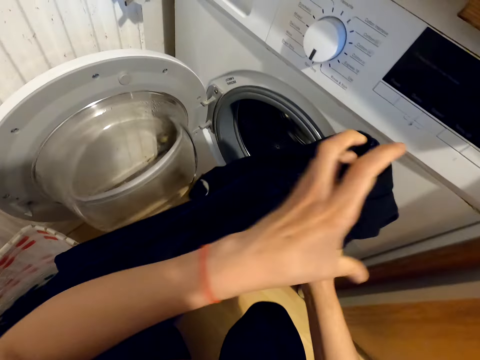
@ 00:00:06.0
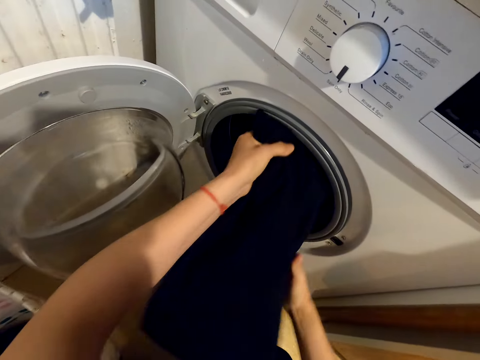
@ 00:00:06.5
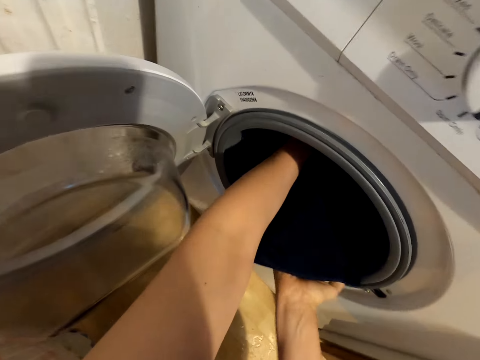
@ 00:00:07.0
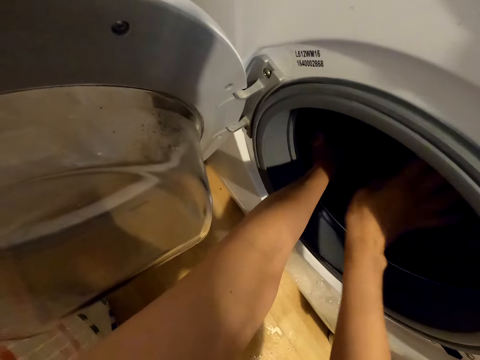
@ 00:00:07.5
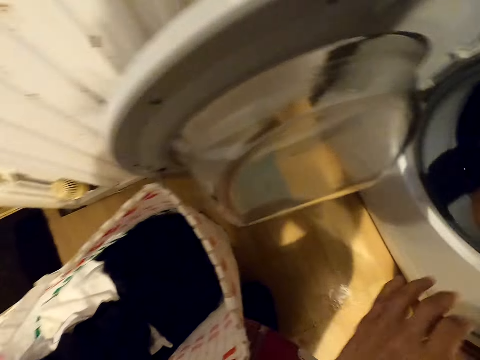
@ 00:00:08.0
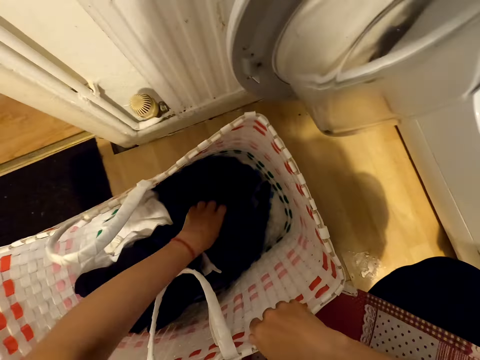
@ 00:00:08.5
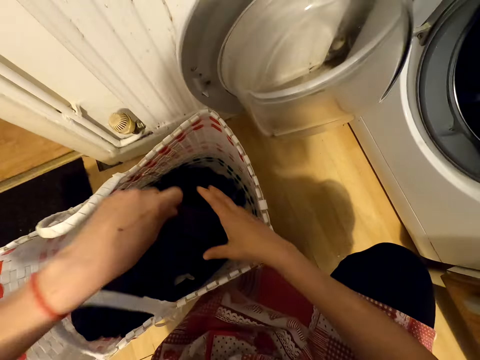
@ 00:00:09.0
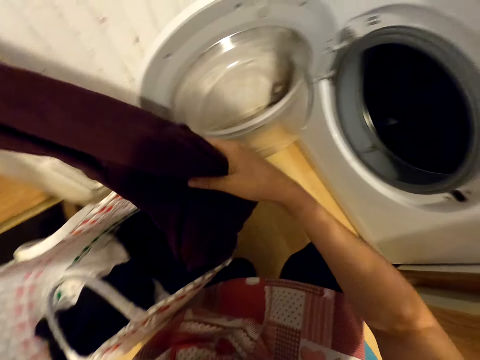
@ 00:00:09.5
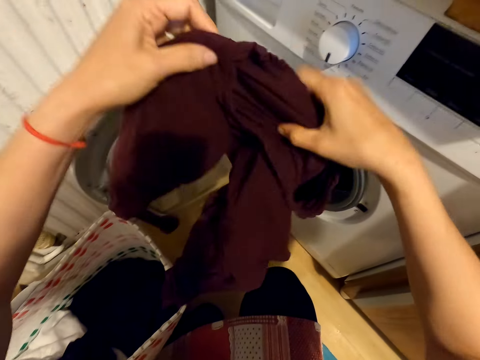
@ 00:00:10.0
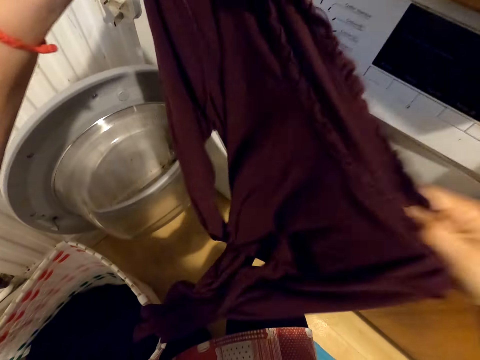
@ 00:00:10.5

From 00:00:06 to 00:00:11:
The camera wearer inserts the cloth inside the washing machine. They move both hands. They remove a cloth from the basket. They lift the cloth and stretch the cloth.

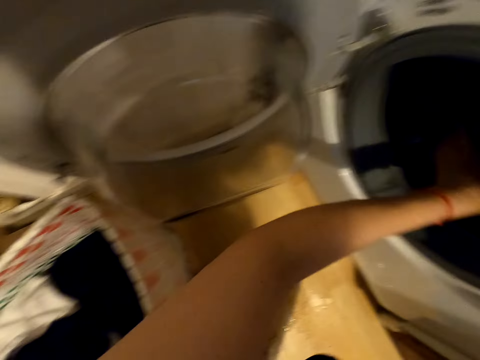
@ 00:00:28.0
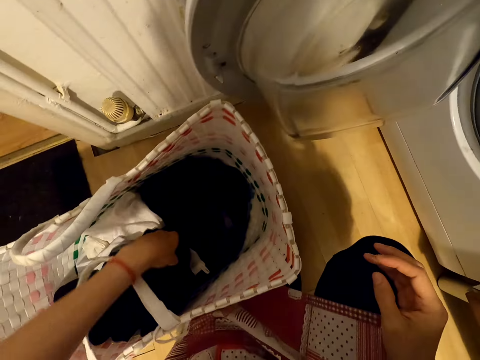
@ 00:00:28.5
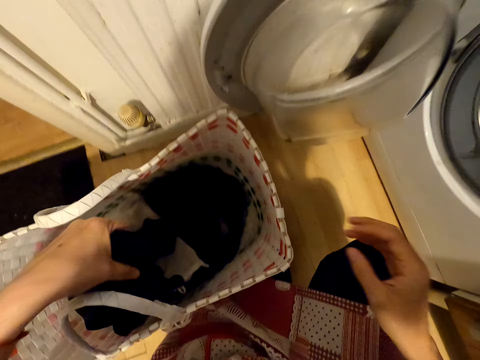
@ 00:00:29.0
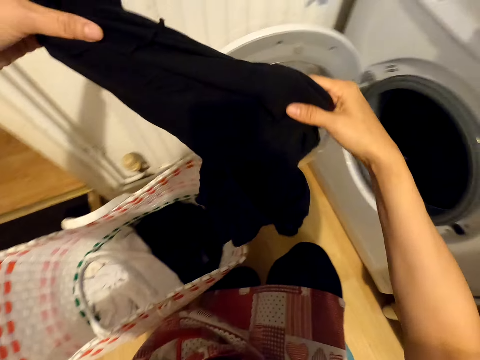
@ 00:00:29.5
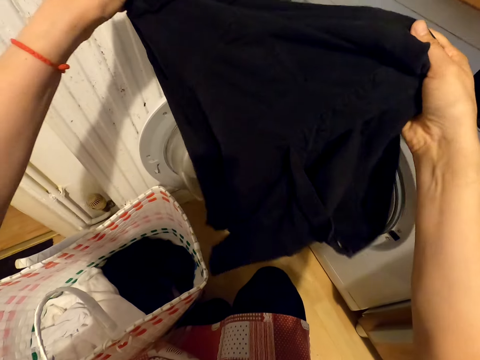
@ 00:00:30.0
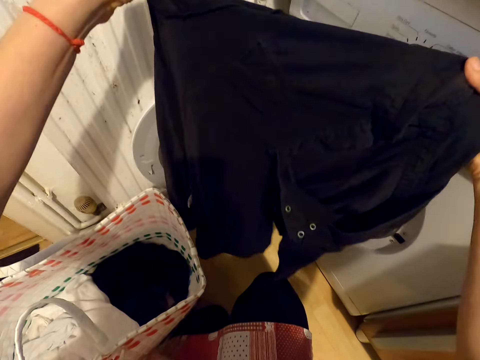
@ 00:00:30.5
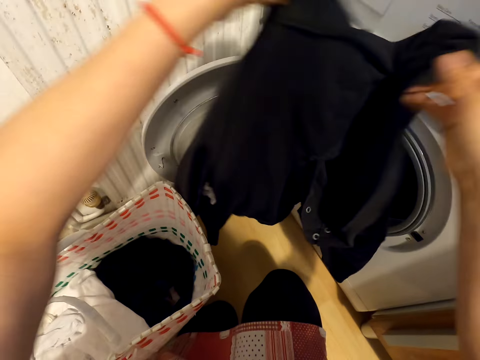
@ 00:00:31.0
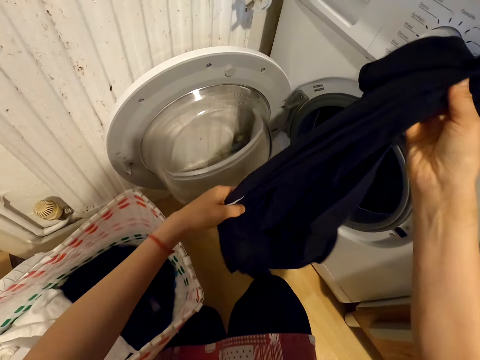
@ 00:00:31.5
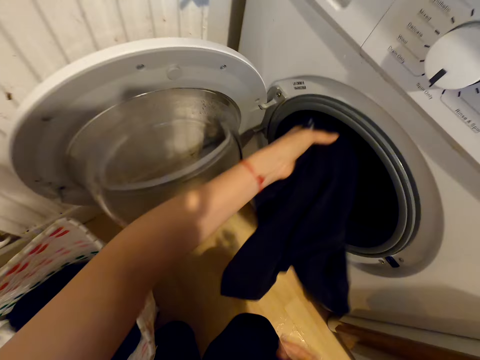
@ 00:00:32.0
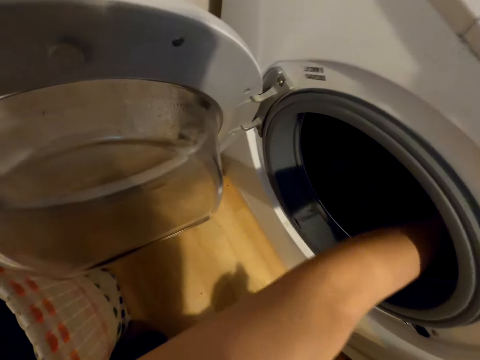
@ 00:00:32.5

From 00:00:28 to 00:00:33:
The camera wearer moves the left hand. They remove a cloth from the basket. They lift the cloth and stretch the cloth. They look at the cloth. They insert the cloth inside the washing machine.

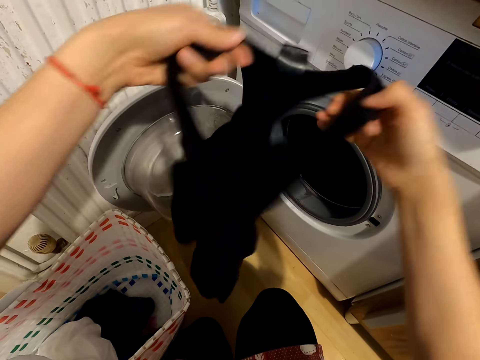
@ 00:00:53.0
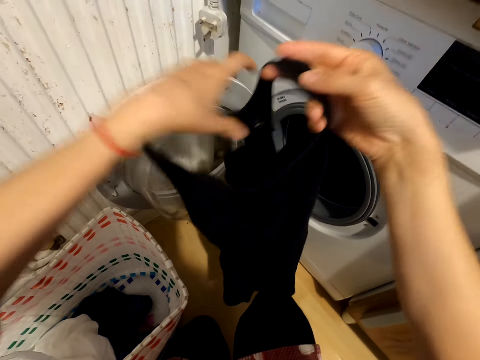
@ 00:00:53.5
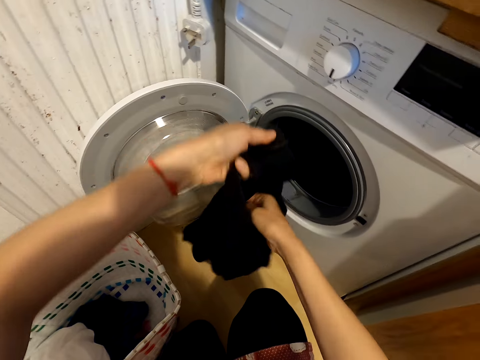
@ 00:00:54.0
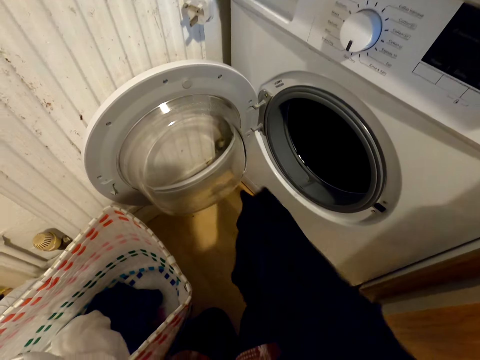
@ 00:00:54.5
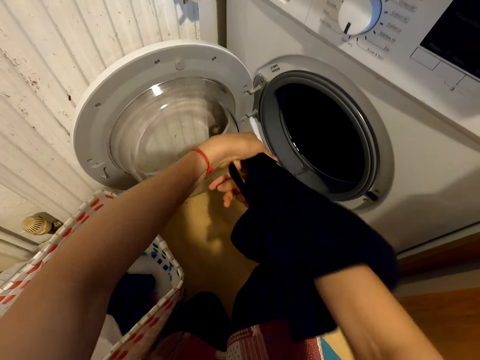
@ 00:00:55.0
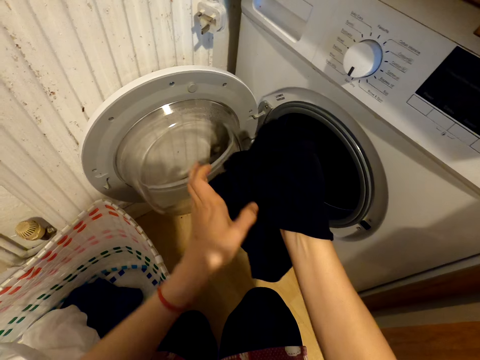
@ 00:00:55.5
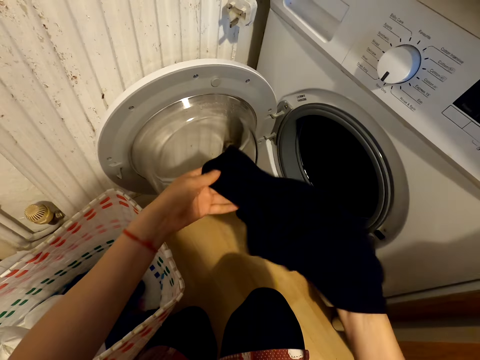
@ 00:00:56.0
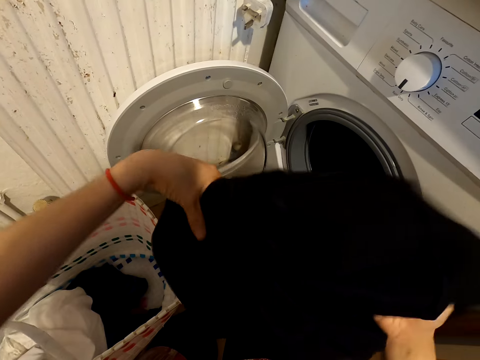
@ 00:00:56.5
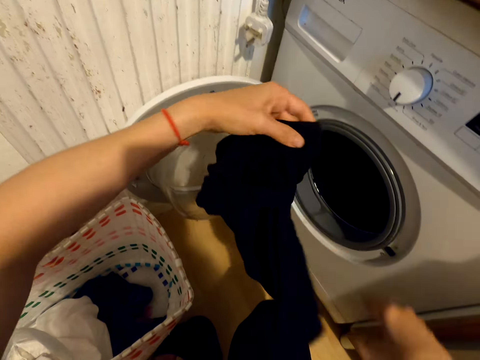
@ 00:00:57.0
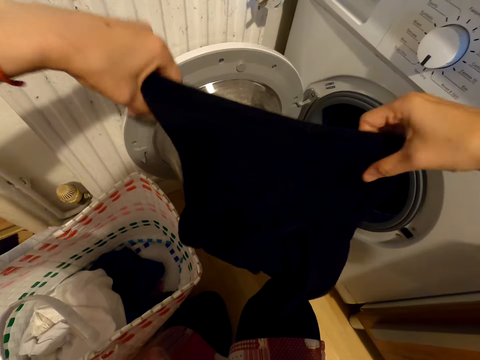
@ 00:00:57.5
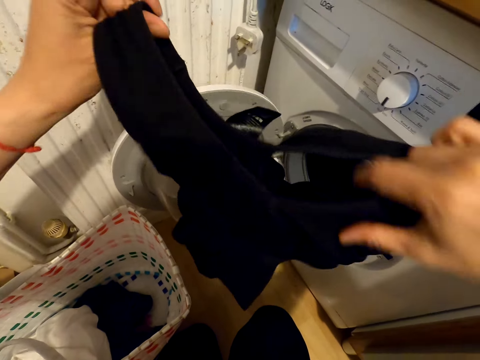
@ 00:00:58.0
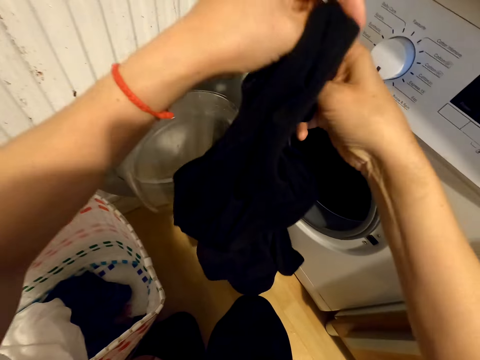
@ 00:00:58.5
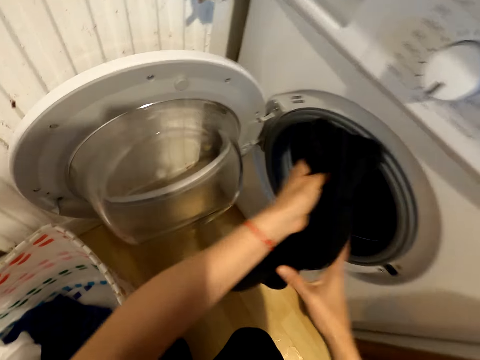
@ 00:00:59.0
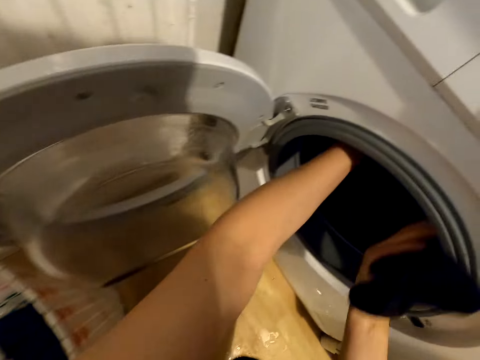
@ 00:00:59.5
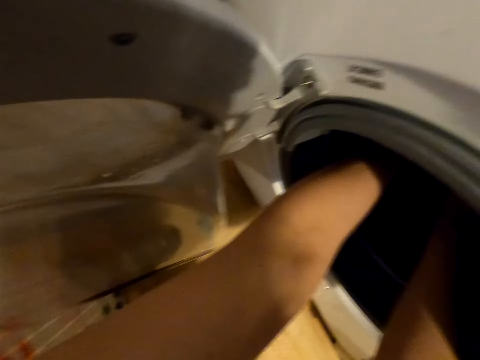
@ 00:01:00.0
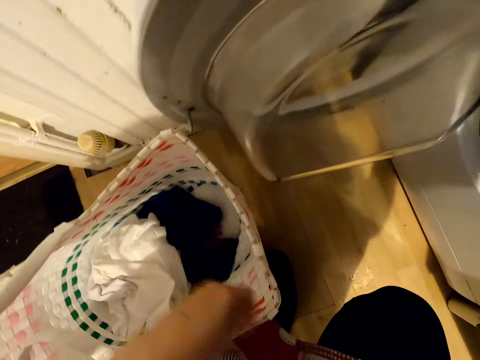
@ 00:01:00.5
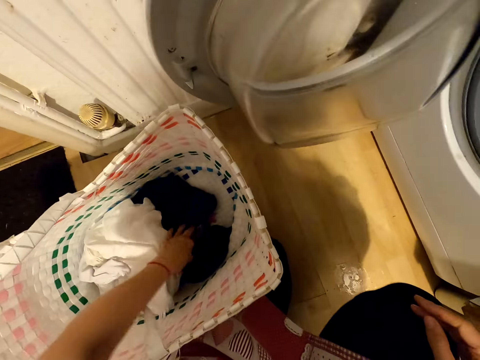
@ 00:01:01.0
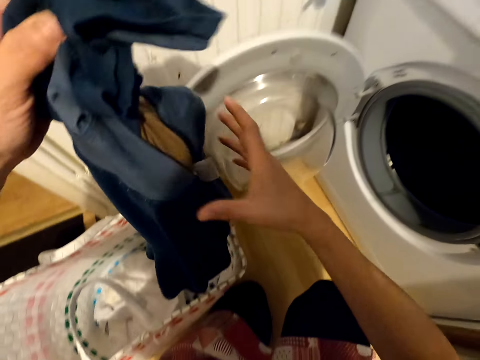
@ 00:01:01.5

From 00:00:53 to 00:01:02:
The camera wearer turns the cloth inside out. They stretch the cloth. They insert the cloth inside the washing machine. They pull back both hands. They touch the cloth. They remove a cloth from the basket. They lift the cloth.

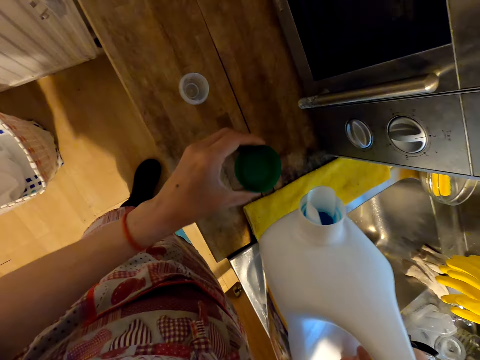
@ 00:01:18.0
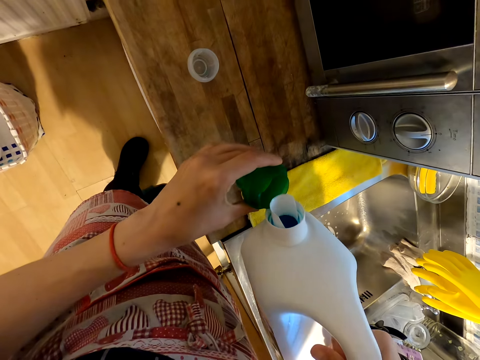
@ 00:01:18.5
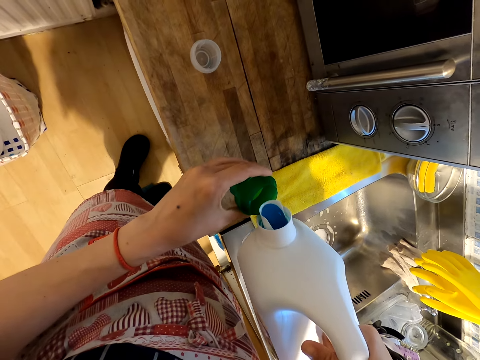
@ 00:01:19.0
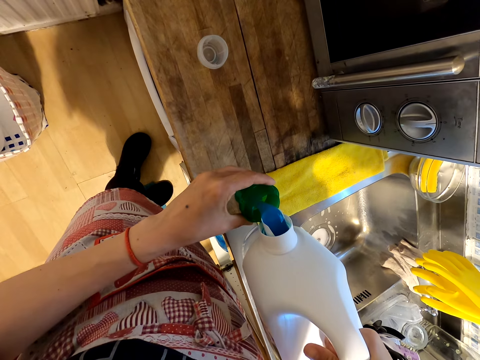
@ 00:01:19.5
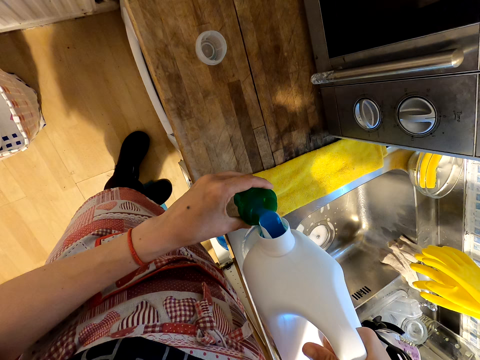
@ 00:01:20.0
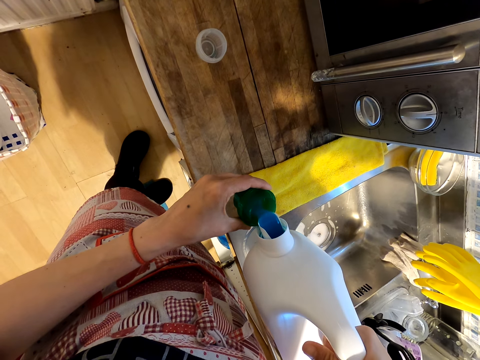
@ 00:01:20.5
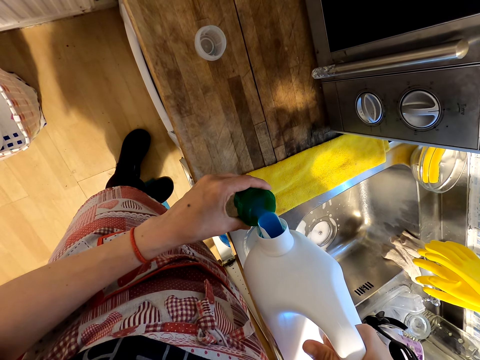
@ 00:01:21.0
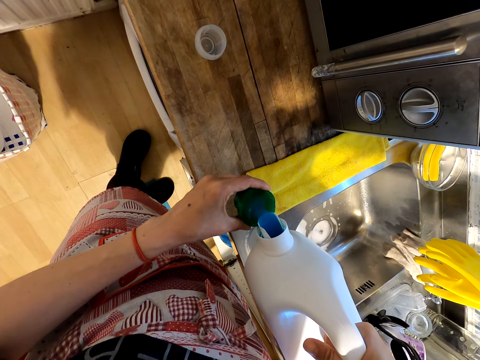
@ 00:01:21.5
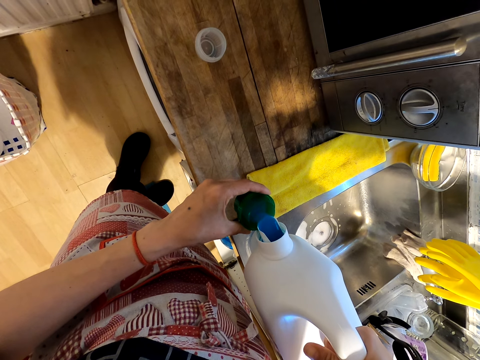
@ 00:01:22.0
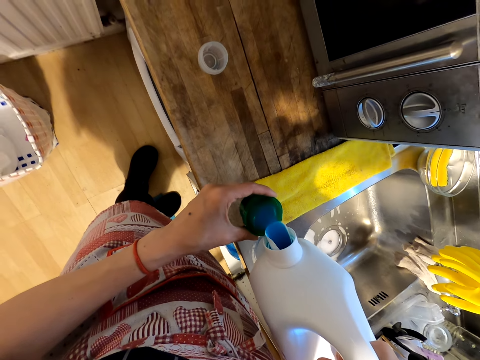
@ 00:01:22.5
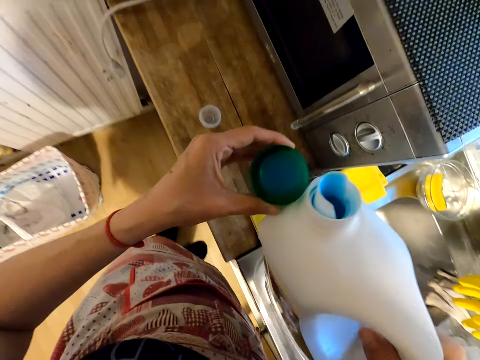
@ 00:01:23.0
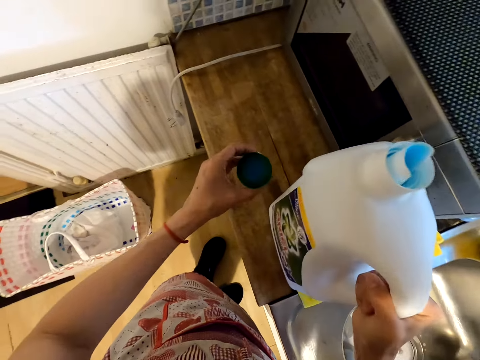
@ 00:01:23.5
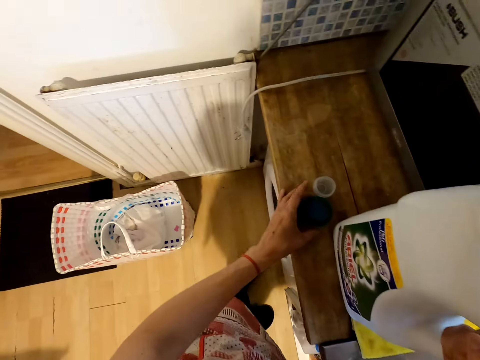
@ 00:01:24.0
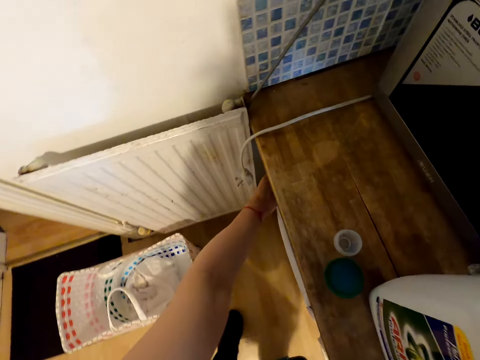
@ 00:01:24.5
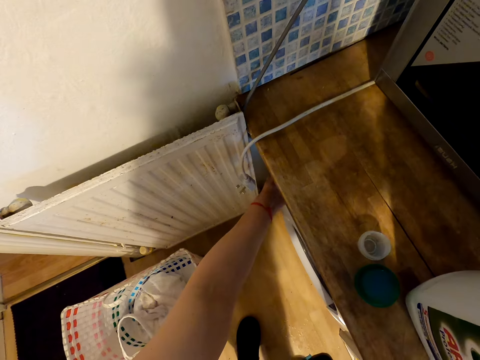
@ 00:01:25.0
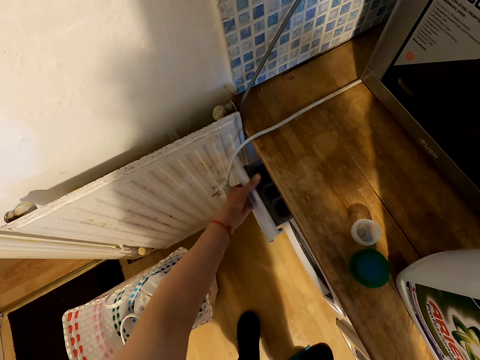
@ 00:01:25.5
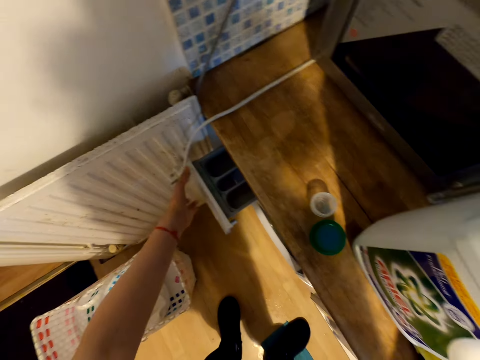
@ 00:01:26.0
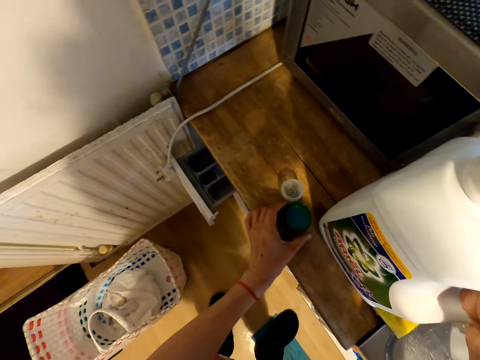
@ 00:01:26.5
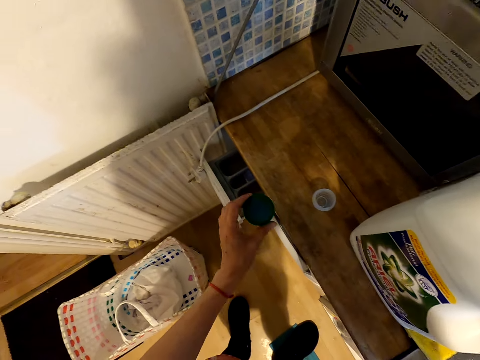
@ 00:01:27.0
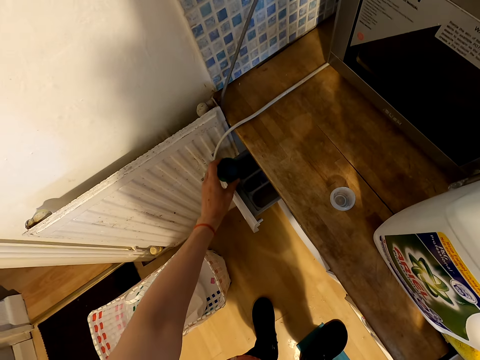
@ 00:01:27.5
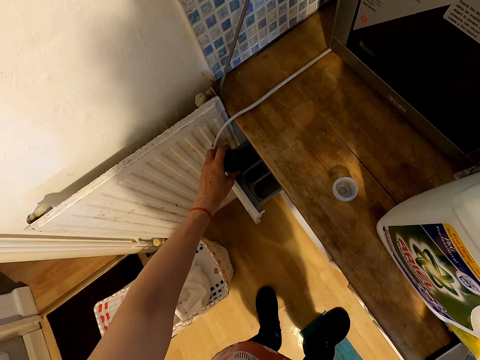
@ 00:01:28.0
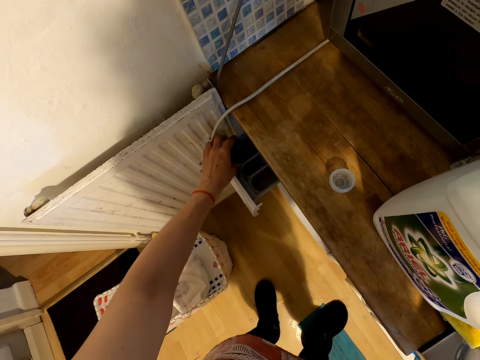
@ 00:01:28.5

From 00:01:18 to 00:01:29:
The camera wearer pours the detergent on the lid. They place the bottle of detergent on the table. They move the left hand. They open the detergent drawer of the washing machine. They pick up the lid with the detergent. They pour the detergent in the detergent drawer.
